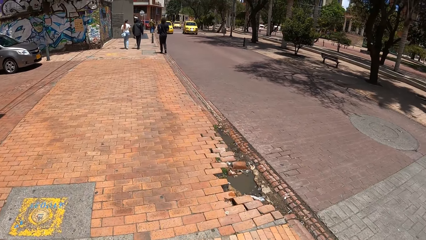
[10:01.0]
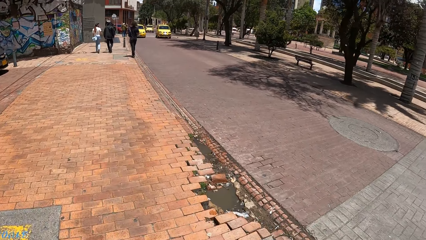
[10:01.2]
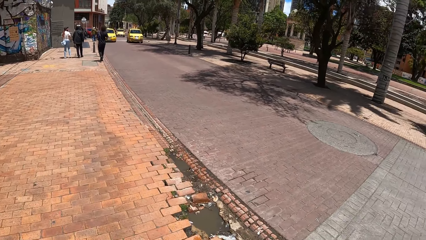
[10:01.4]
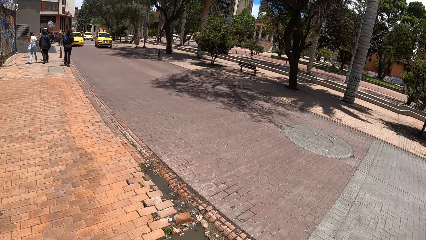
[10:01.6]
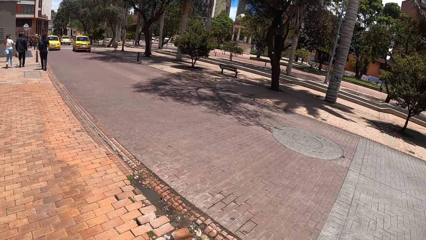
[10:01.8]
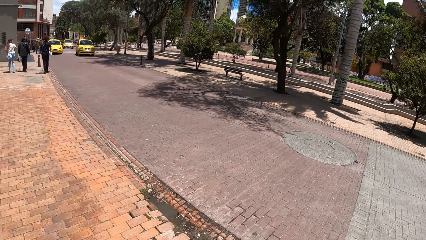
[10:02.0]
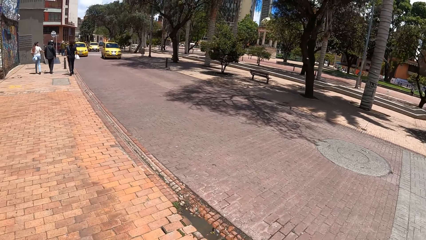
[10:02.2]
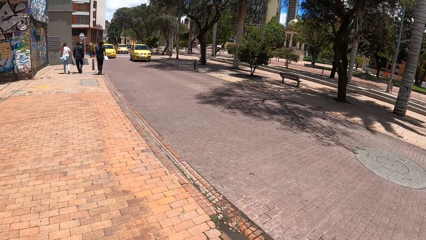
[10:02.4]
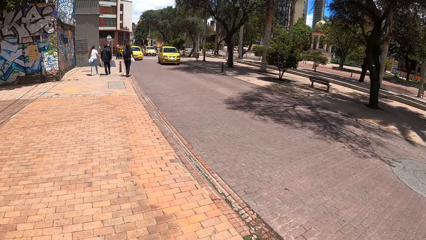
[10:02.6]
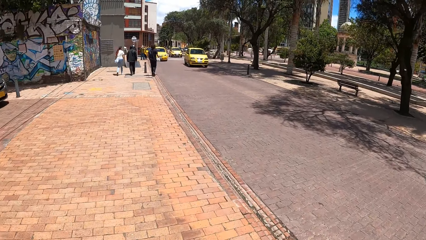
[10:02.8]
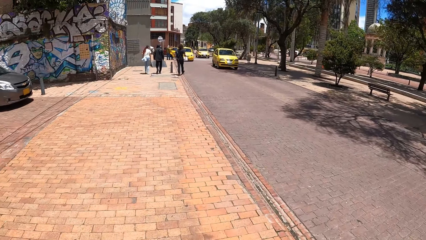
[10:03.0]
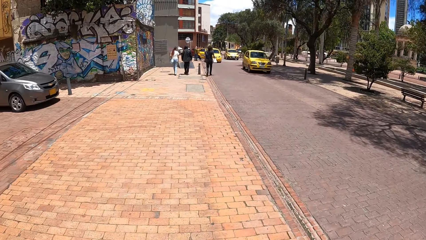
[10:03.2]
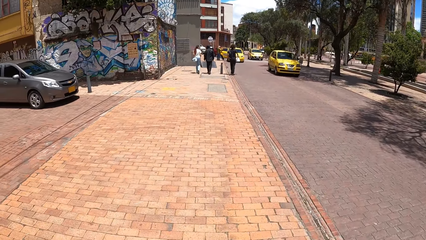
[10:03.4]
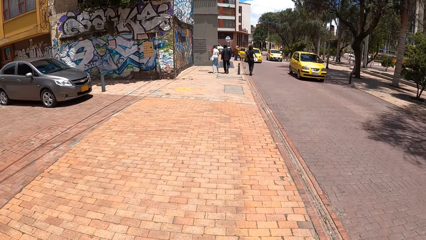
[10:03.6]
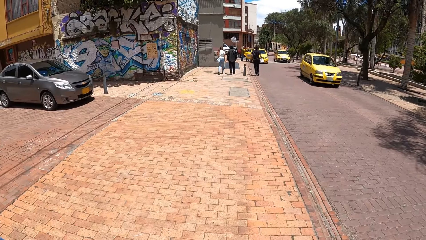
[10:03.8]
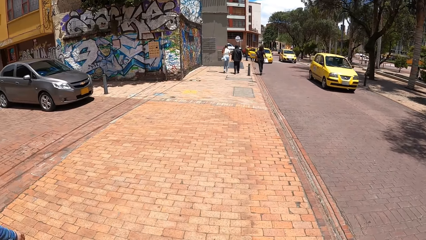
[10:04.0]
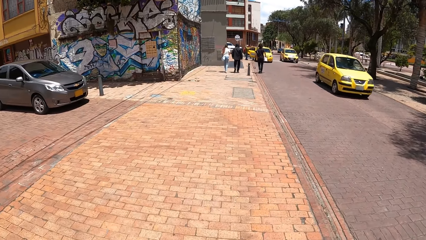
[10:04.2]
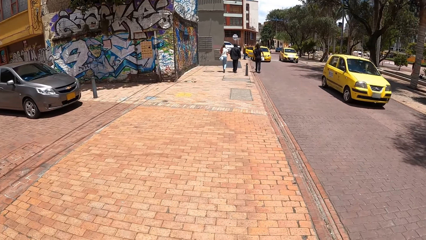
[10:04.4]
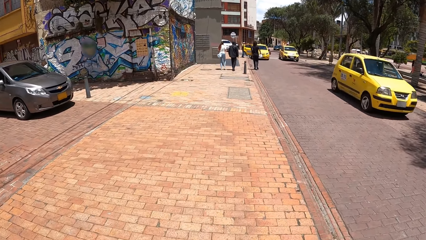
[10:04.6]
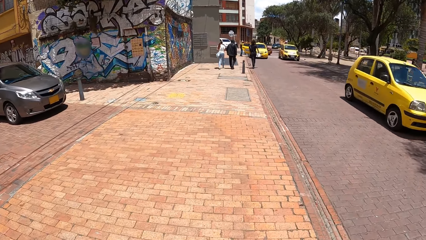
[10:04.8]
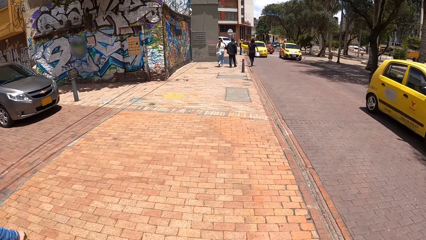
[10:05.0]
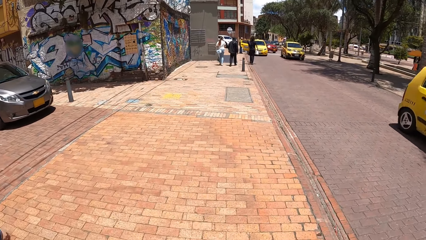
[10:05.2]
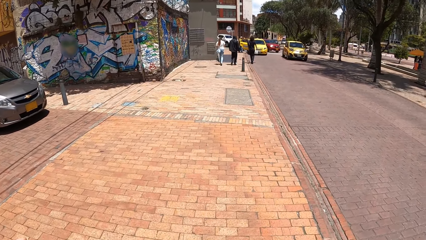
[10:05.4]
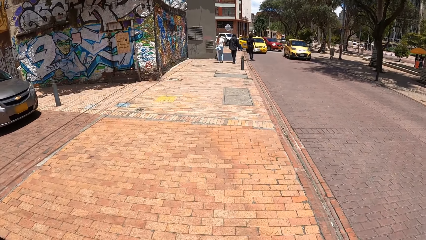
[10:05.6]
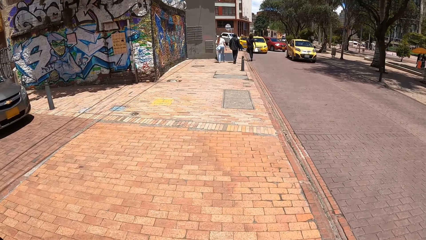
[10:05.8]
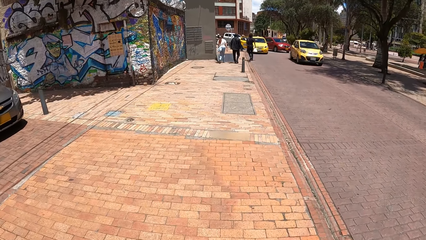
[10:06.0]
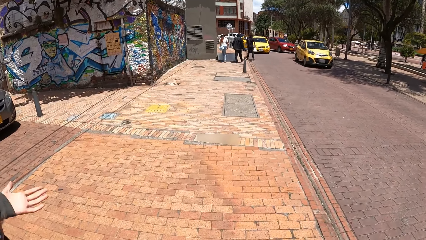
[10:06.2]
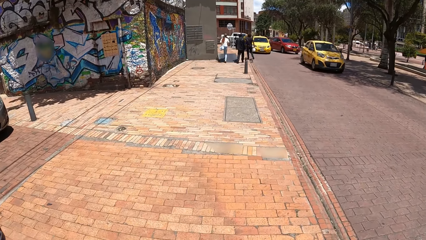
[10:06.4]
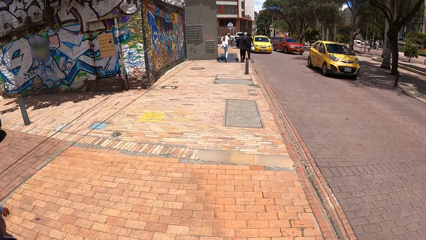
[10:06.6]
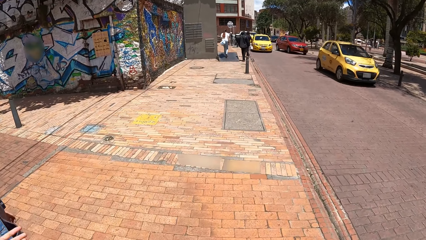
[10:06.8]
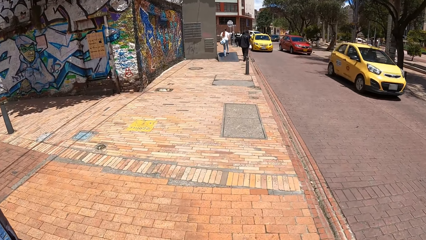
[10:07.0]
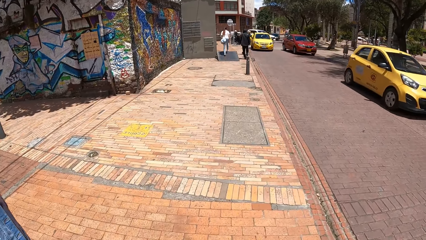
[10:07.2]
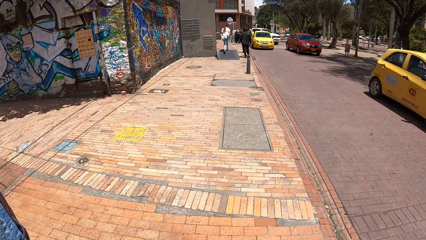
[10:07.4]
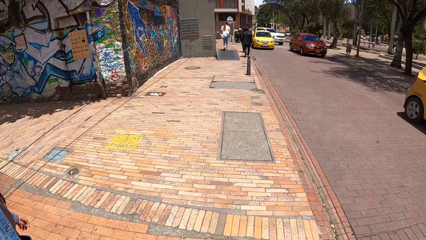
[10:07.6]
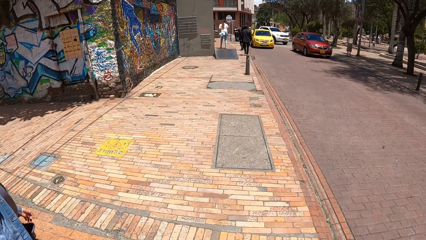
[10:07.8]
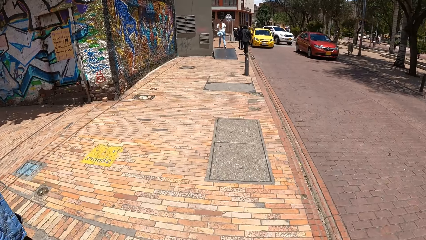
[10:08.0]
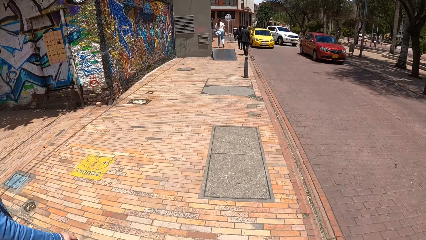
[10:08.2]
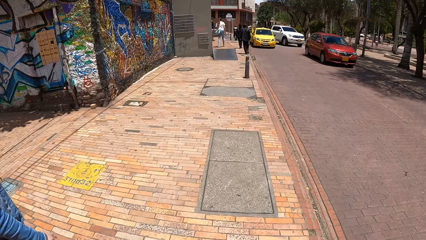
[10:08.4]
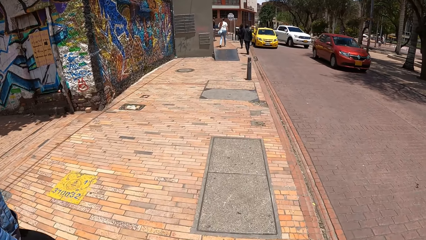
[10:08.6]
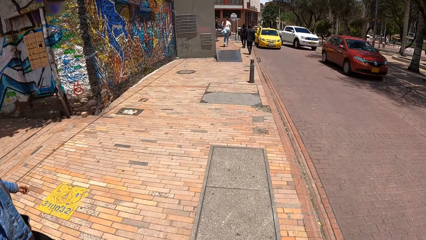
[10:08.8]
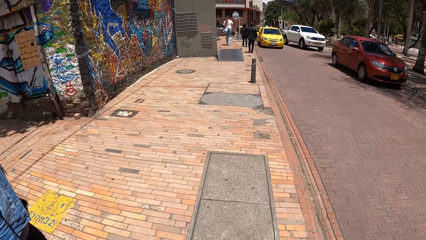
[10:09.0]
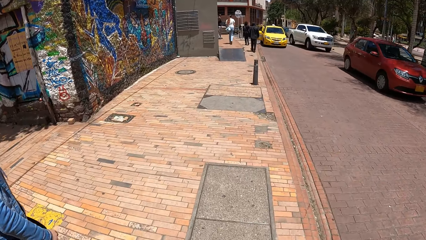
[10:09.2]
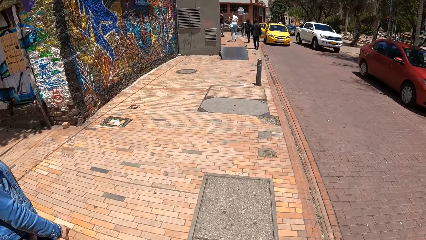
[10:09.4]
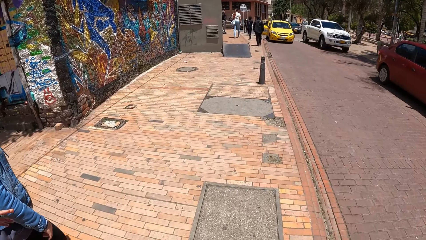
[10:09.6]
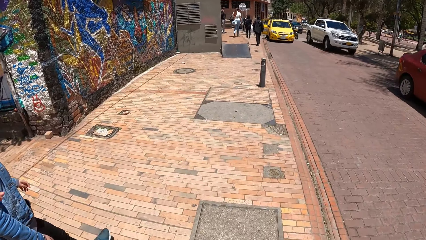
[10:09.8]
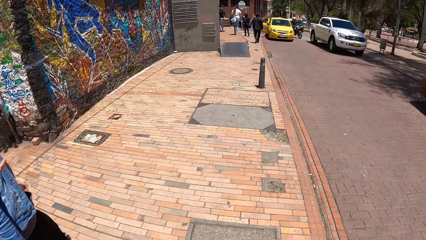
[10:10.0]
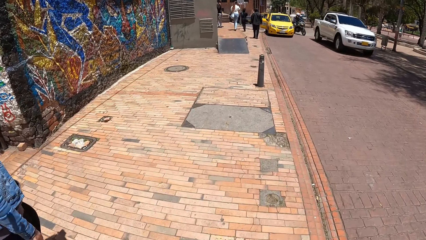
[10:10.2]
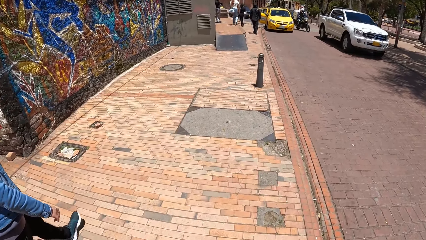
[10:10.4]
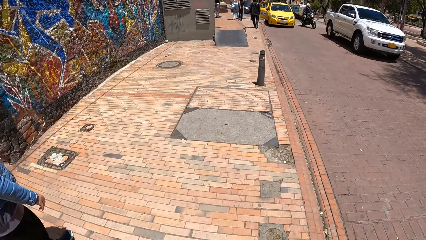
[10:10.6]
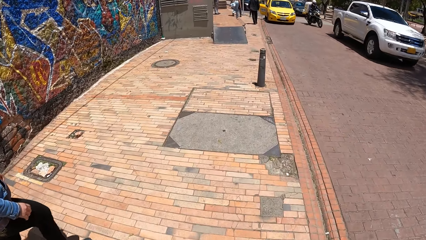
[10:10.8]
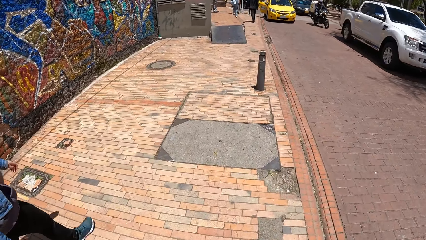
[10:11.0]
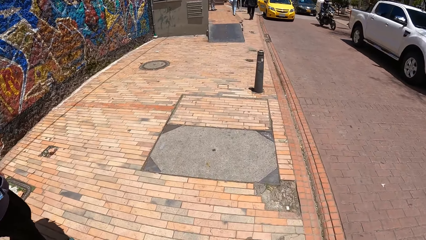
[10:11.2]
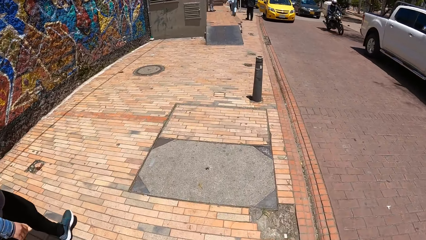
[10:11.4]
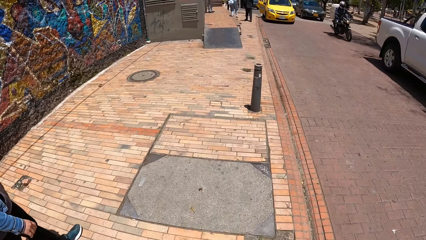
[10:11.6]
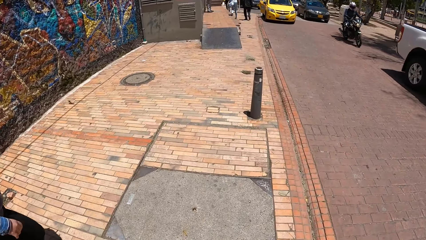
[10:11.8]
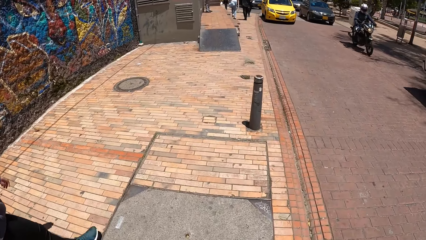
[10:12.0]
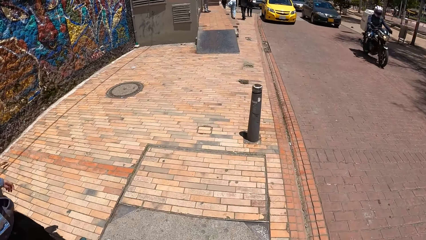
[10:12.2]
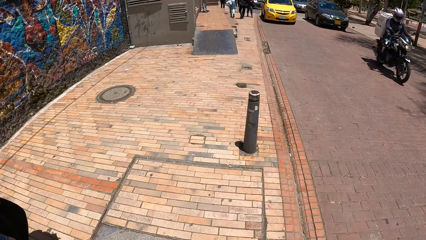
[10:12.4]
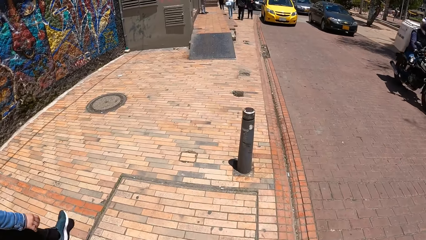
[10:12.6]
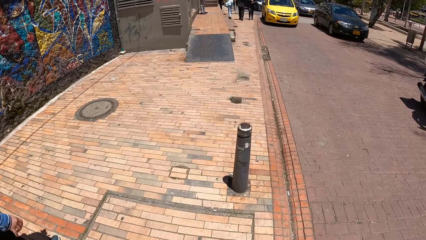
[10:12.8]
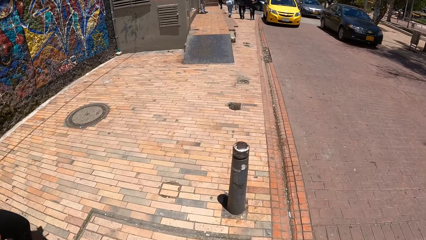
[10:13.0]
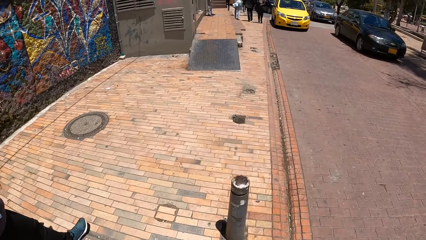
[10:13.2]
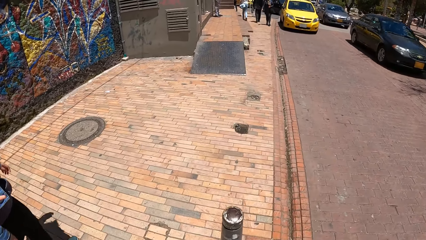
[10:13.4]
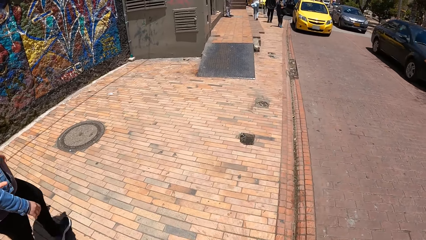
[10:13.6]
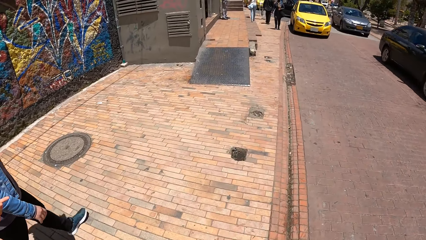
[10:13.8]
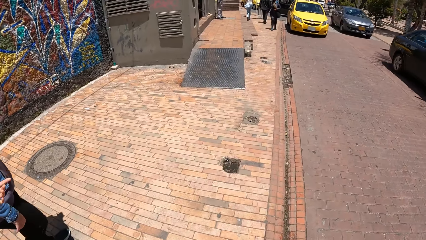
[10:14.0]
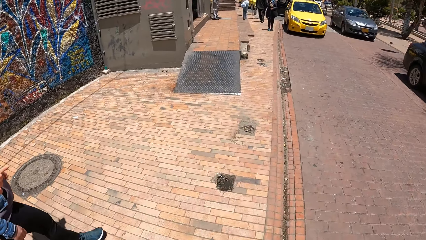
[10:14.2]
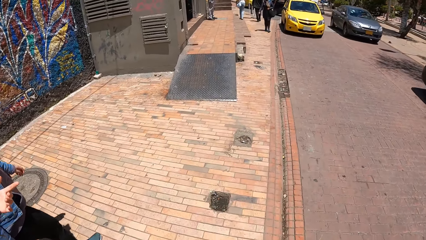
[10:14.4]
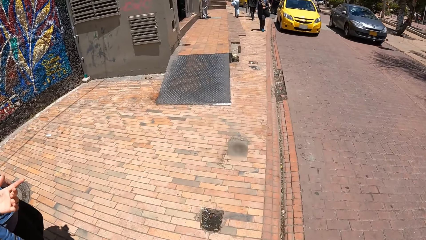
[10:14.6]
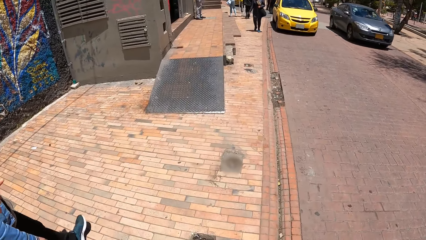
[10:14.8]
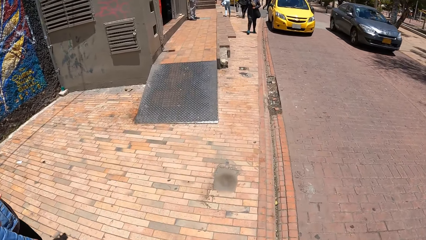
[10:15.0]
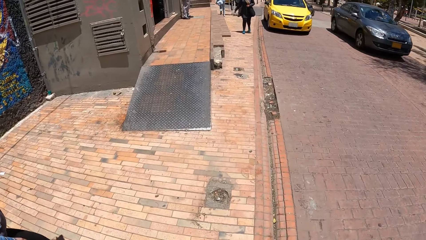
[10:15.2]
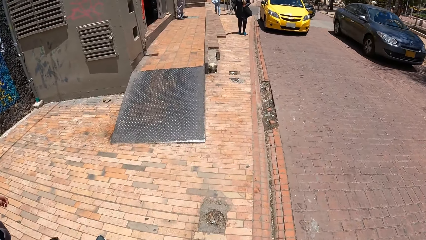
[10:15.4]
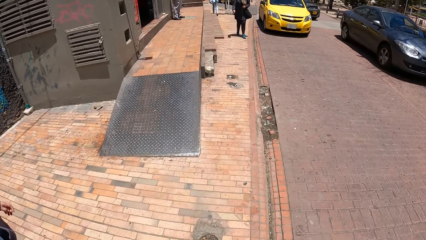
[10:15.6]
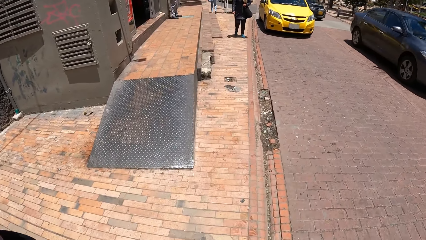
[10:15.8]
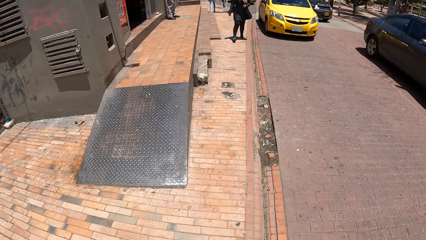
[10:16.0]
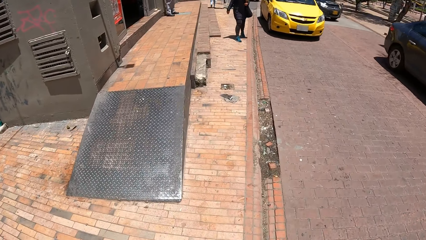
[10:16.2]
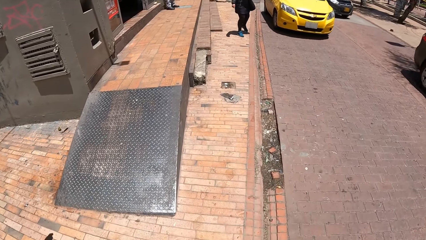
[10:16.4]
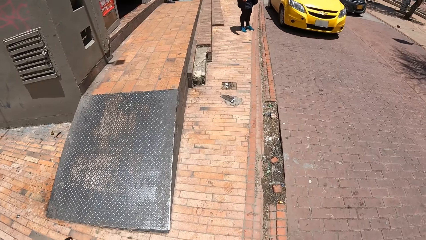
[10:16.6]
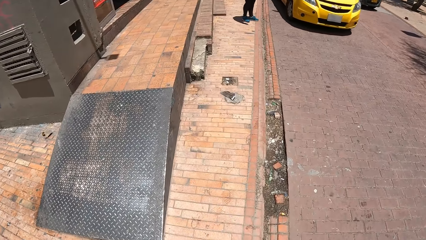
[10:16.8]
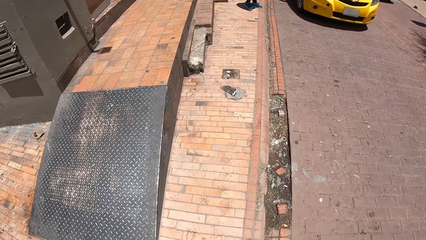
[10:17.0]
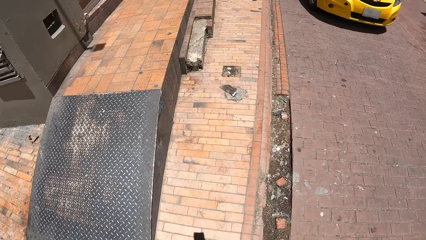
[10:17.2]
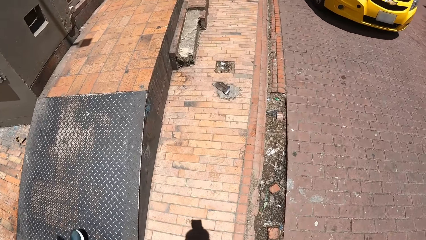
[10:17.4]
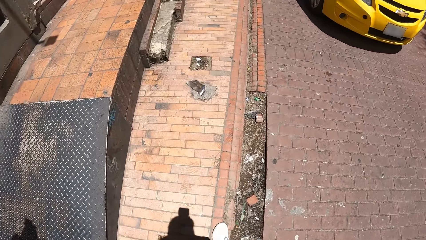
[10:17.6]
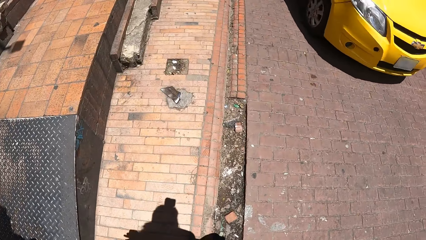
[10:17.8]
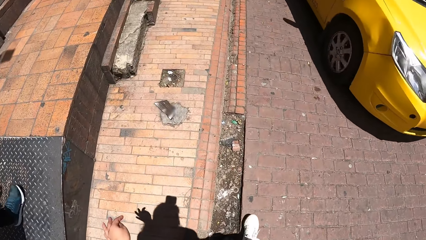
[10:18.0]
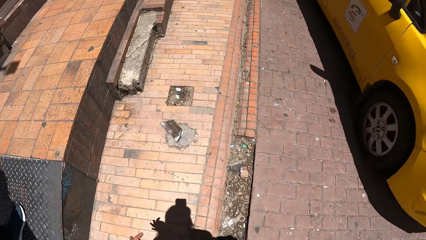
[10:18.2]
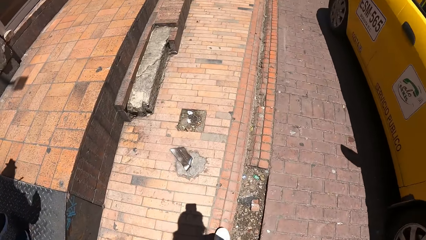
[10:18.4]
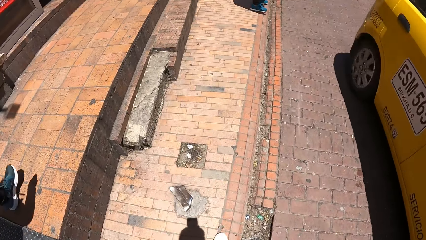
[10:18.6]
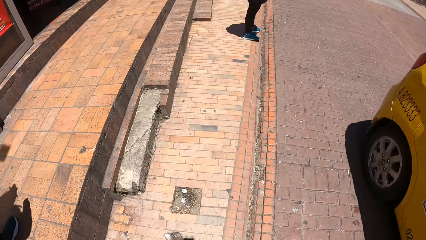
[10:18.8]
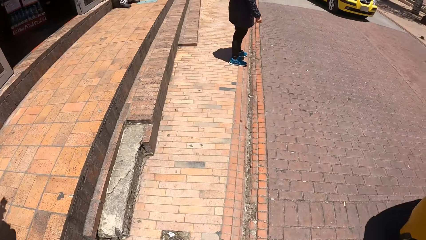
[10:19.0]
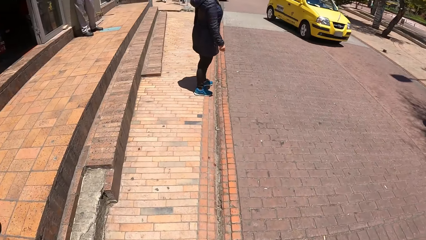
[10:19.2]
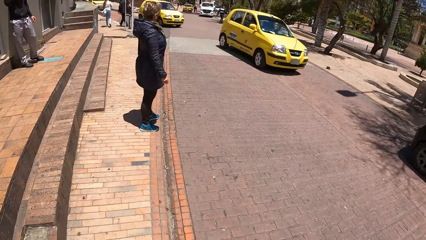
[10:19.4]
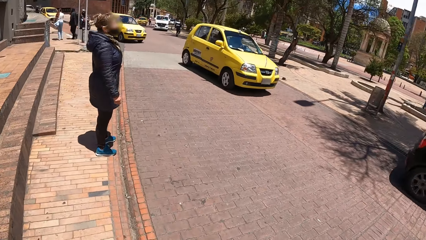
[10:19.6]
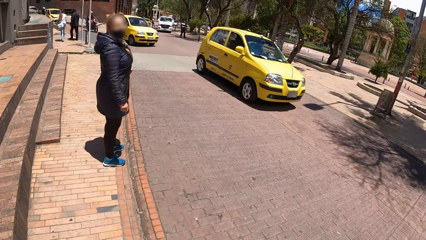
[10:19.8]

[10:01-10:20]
The camera wearer looks around. A yellow car drives past the camera wearer. A yellow car drives past the camera wearer again. A red car drives past the camera wearer. A white car drives past the camera wearer. A black motorcycle drives past the camera wearer. A black car drives past the camera wearer. An ash car drives past the camera wearer. A yellow car drives past the camera wearer.
